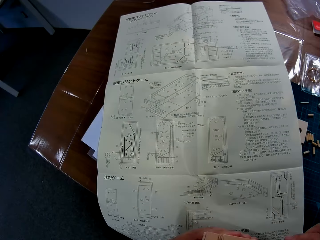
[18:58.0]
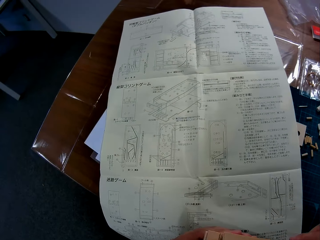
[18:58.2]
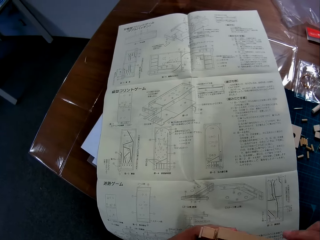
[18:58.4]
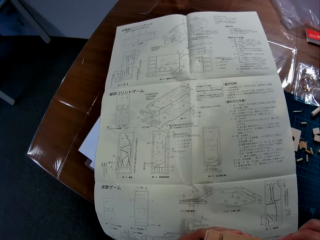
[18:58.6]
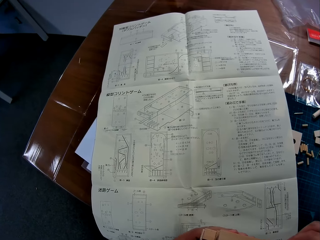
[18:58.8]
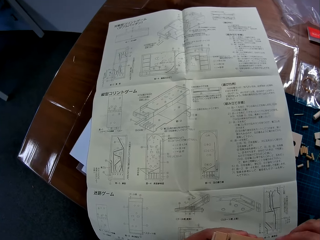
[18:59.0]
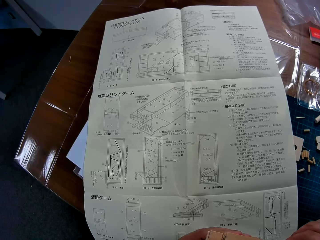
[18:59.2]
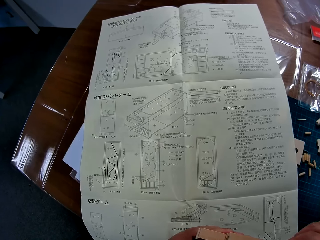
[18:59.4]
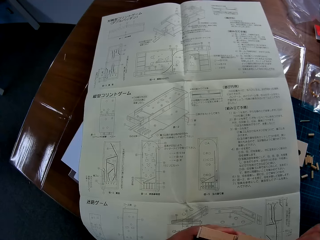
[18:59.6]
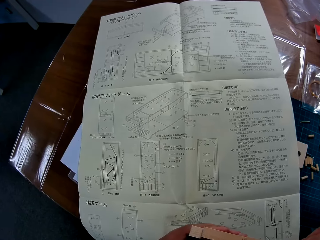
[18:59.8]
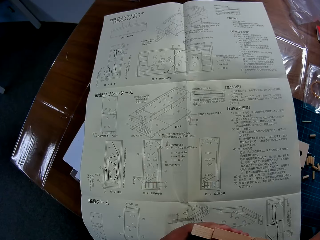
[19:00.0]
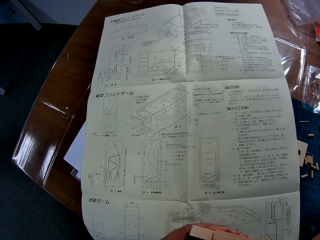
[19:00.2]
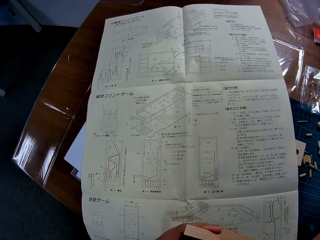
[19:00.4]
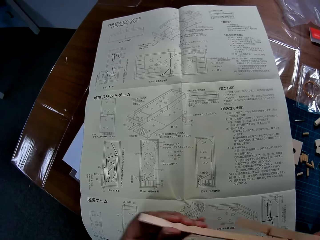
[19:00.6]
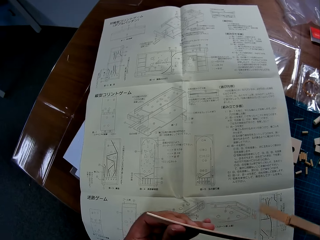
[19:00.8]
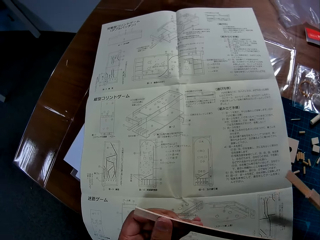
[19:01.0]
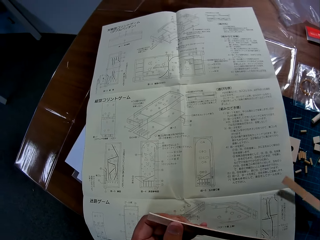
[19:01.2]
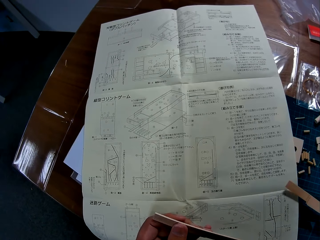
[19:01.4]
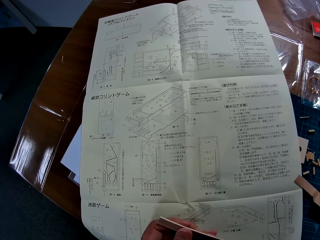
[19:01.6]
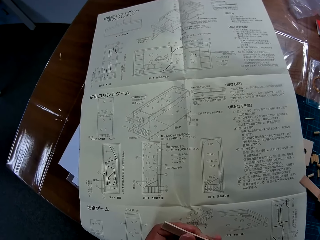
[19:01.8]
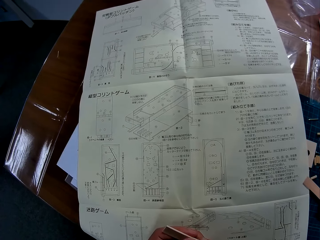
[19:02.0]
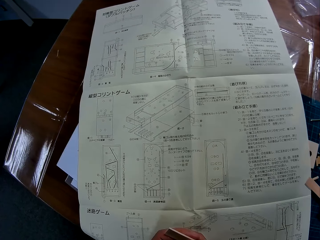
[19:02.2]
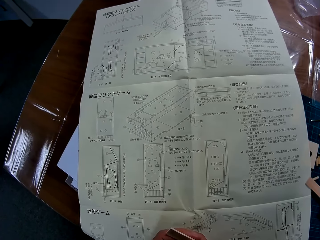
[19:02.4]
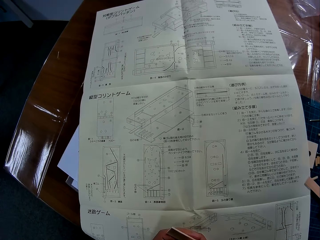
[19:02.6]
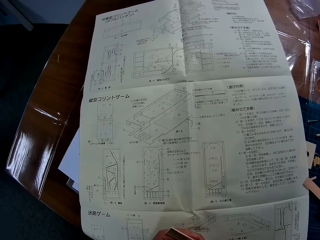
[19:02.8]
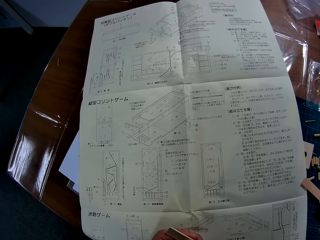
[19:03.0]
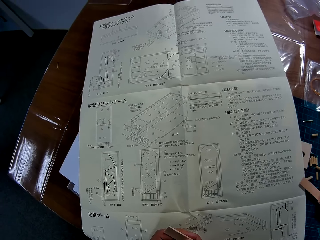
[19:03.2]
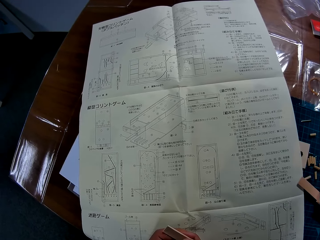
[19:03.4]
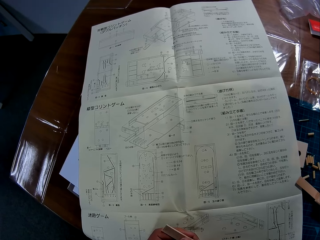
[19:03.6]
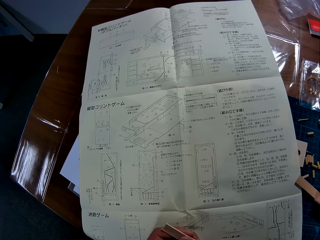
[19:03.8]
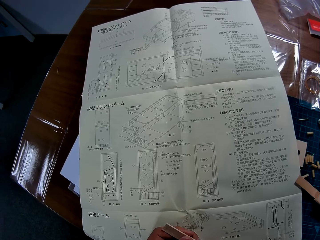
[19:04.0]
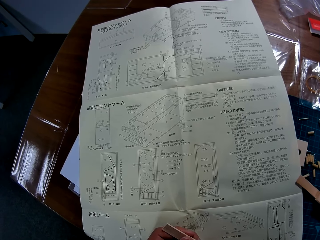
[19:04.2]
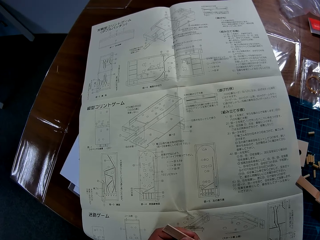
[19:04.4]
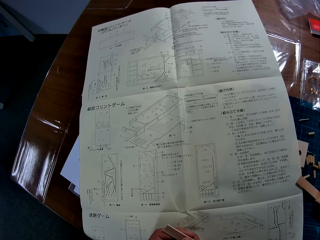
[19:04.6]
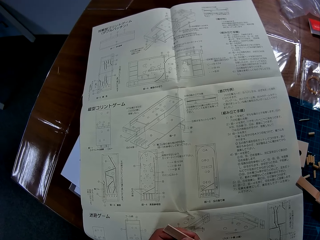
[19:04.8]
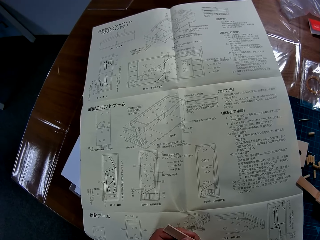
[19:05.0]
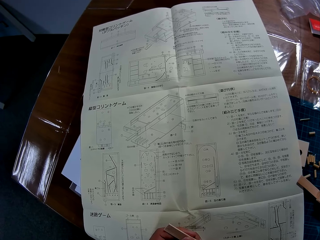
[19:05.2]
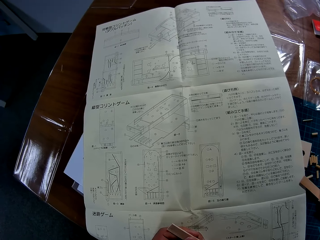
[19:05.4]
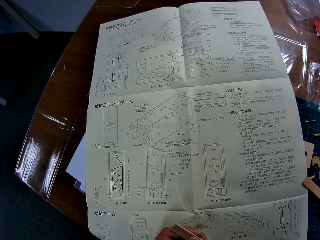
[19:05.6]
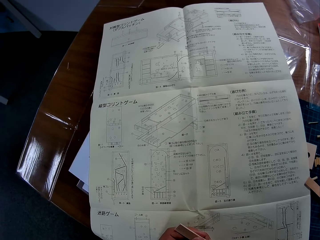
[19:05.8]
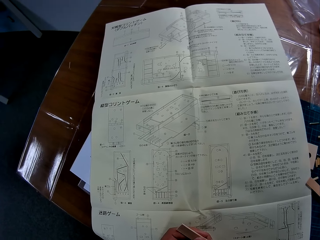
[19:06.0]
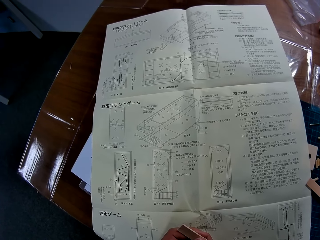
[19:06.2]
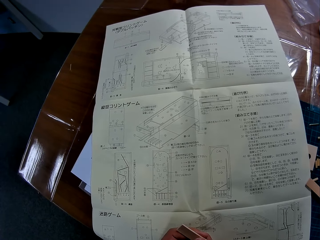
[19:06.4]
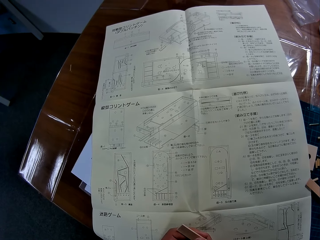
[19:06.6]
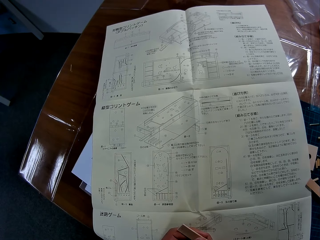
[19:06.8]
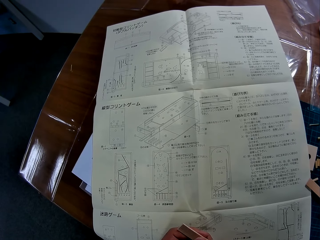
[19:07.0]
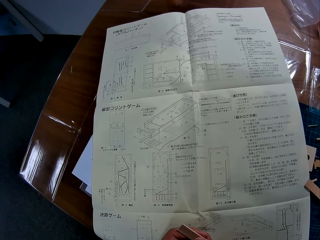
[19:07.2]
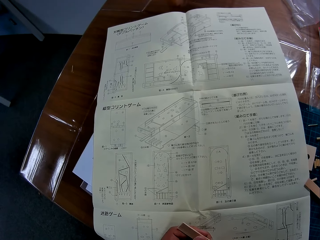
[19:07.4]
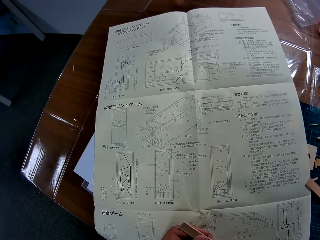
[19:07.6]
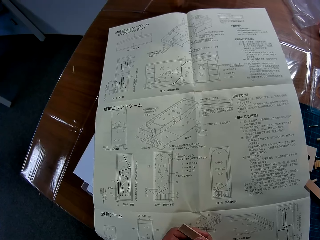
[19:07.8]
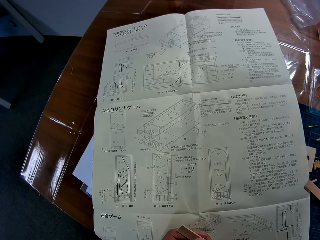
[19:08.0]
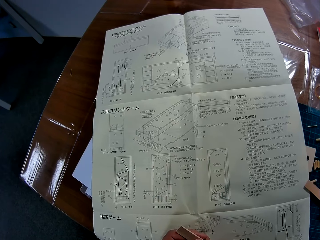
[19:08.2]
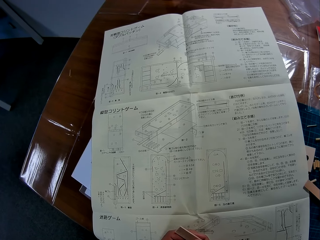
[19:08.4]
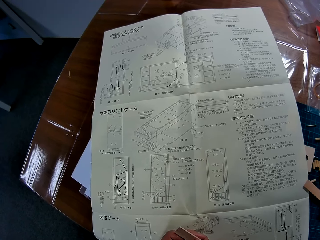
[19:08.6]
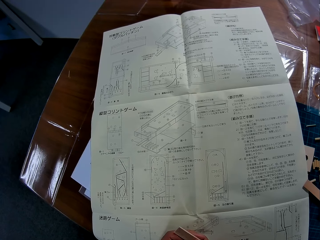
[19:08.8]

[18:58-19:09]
The camera wearer studies the manual on the table. They place the bundle back on the table. They study the manual on the table again.

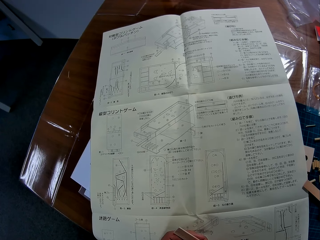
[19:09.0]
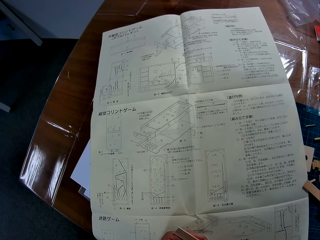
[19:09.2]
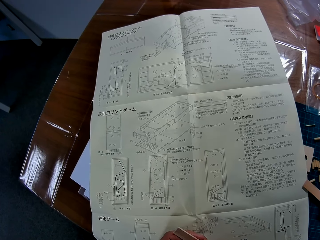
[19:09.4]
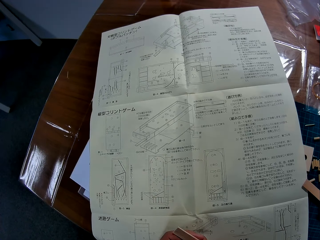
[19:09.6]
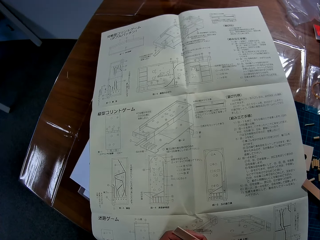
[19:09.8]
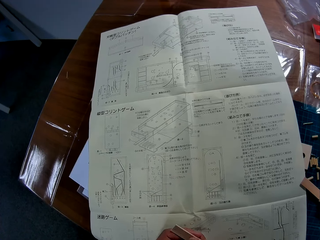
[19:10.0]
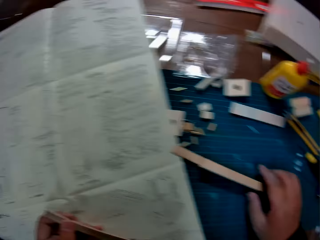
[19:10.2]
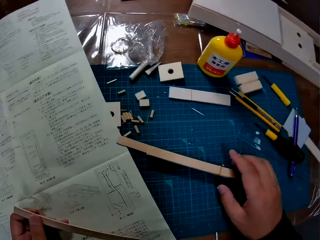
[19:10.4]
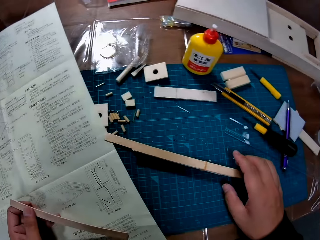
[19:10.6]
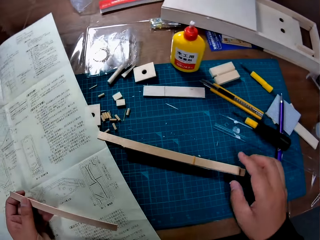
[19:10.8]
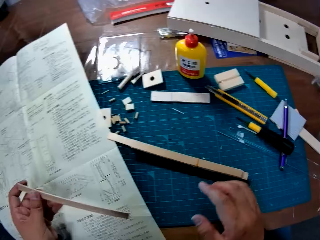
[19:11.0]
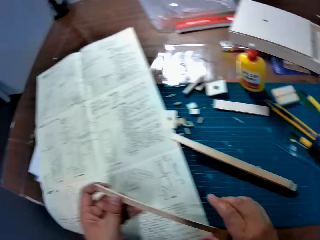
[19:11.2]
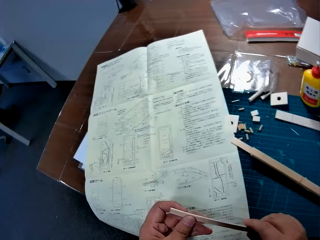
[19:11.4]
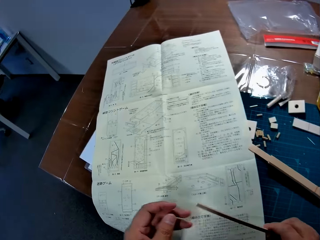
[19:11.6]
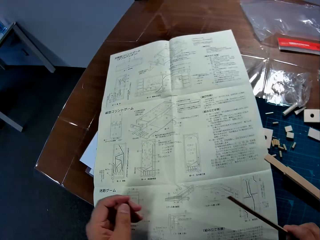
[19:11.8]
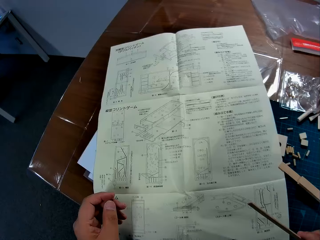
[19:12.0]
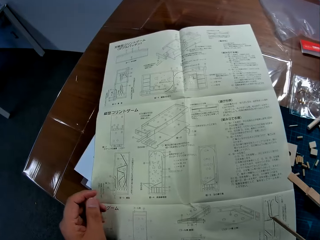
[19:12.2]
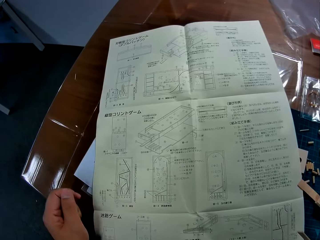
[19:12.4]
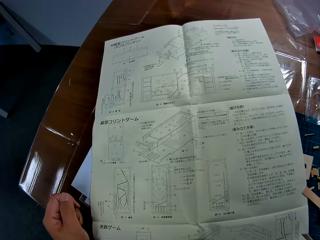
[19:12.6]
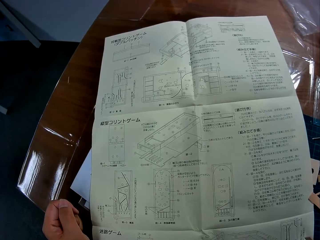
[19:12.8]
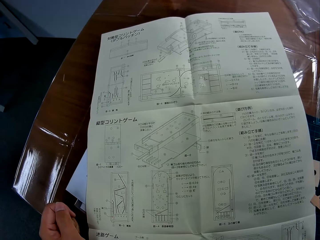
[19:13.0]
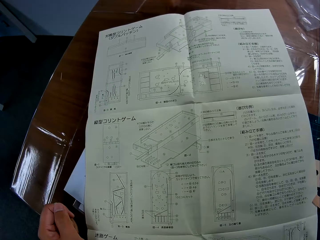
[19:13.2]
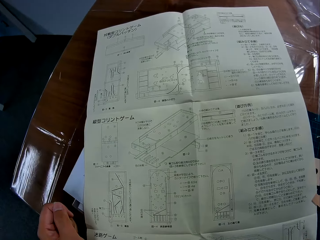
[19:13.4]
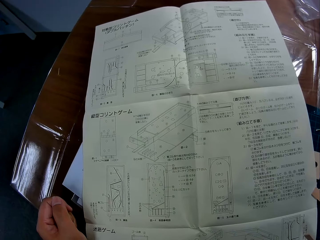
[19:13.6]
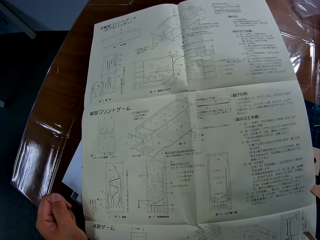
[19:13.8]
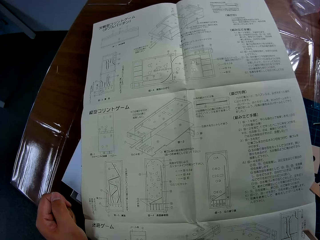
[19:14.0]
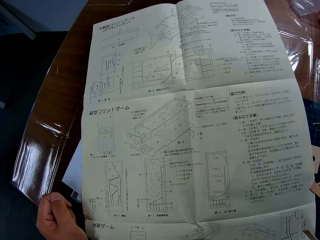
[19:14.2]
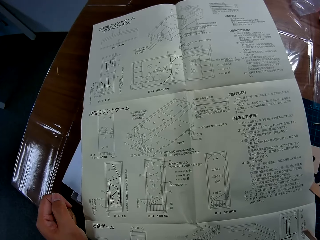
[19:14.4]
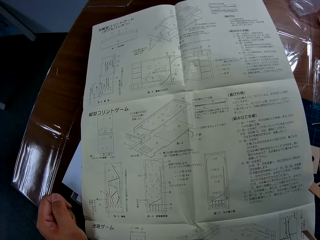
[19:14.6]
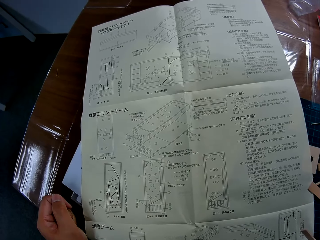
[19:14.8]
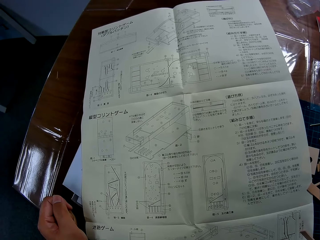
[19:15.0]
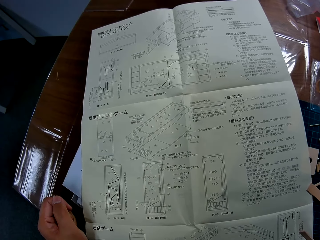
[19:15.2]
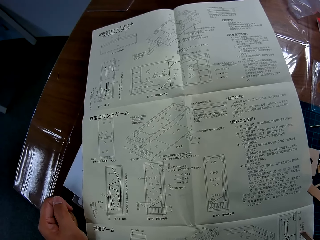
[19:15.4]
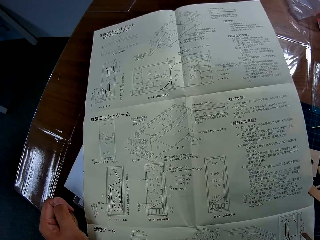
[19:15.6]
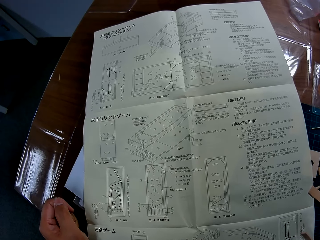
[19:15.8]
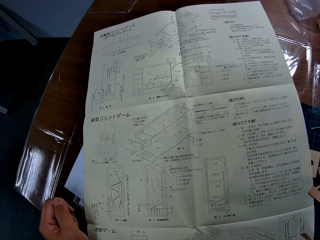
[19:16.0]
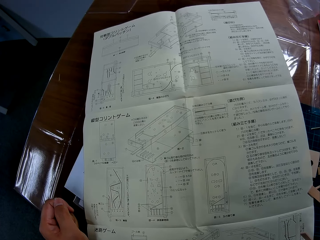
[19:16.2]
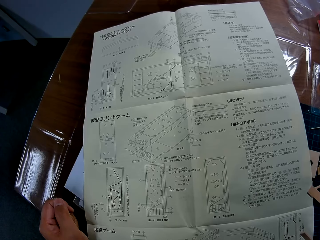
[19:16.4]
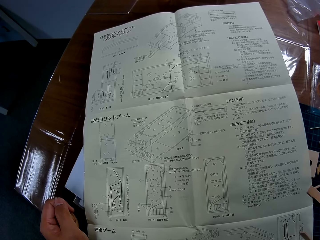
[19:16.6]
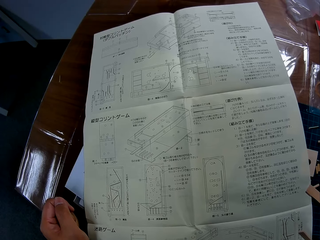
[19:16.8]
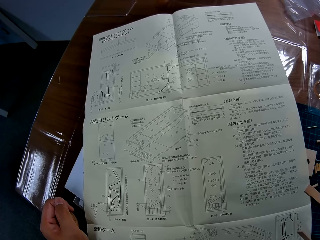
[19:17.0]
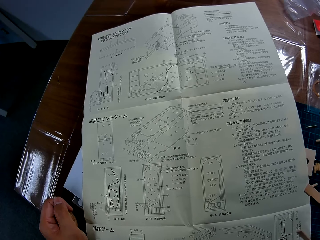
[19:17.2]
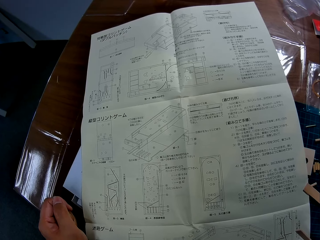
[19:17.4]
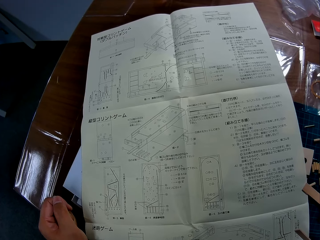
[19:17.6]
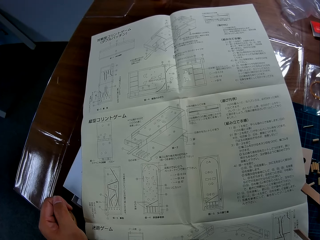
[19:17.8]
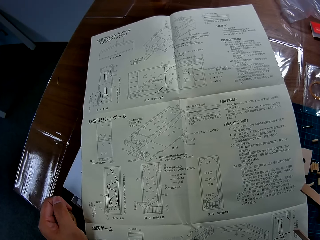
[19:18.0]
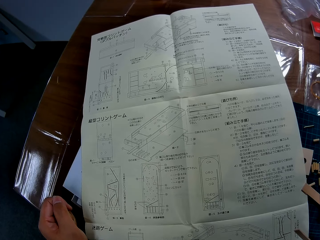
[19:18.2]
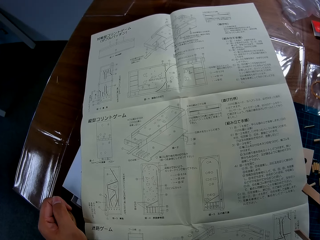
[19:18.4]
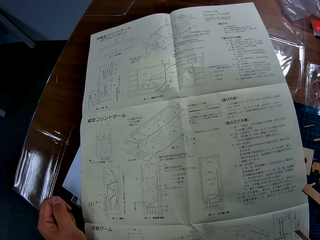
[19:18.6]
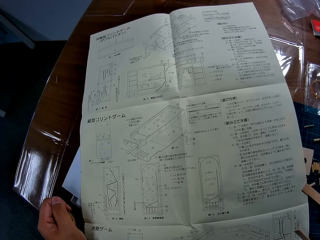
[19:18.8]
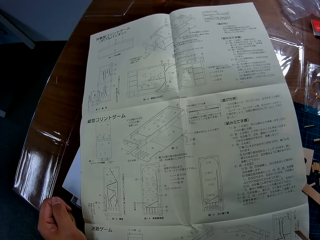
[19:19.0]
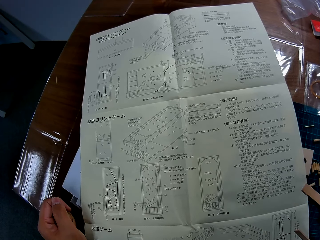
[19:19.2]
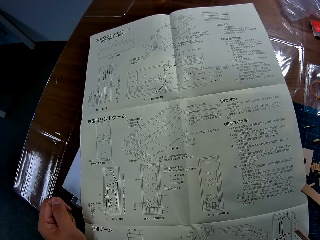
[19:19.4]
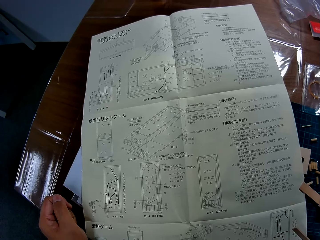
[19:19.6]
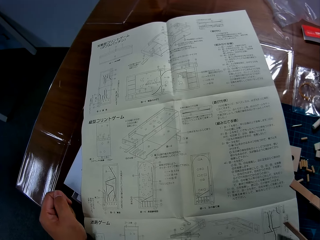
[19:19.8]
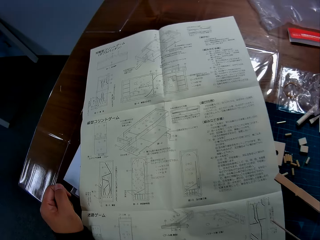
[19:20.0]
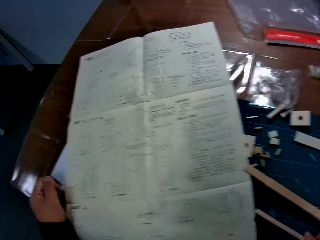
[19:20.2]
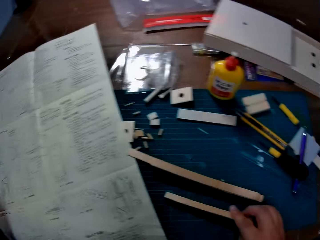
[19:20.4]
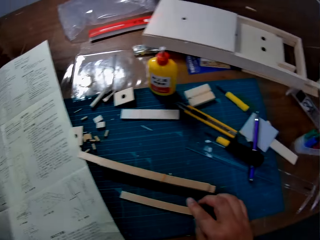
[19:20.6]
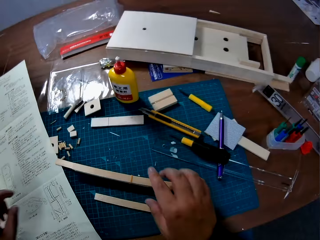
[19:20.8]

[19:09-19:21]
The camera wearer shifts the sticks in the left to the right hand. They stare at the booklet.
